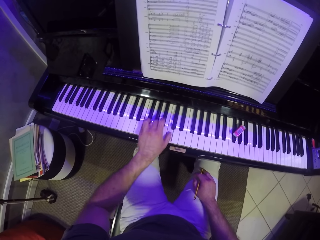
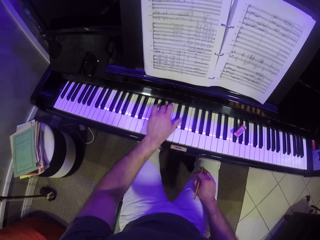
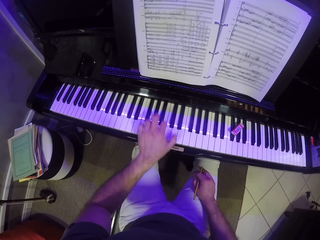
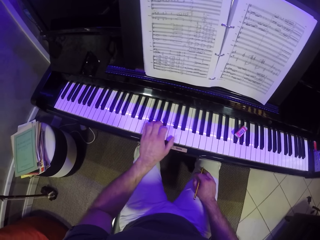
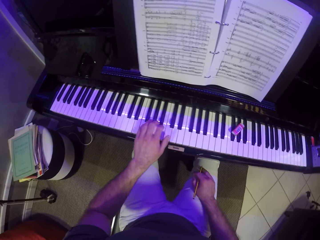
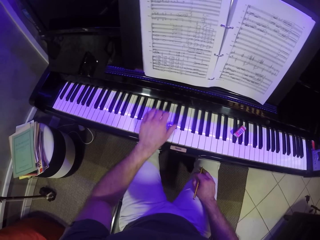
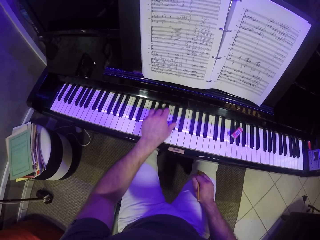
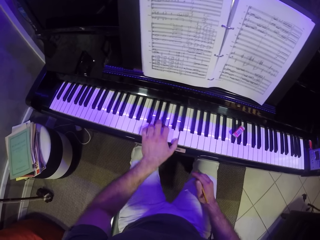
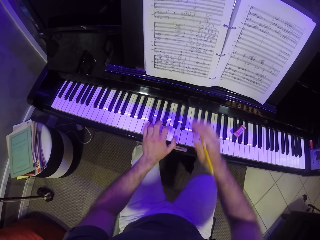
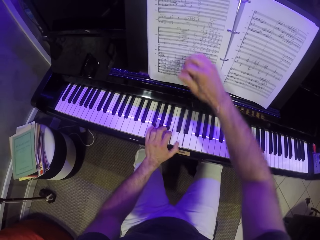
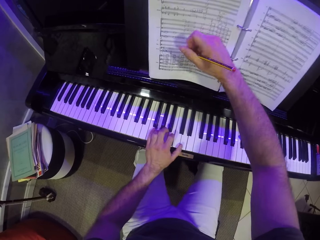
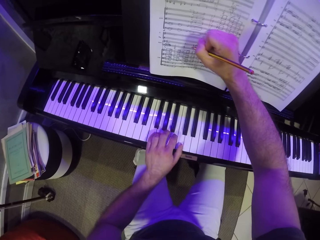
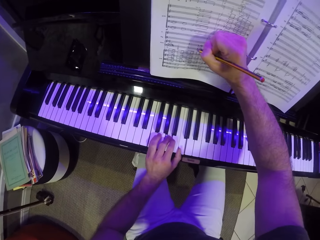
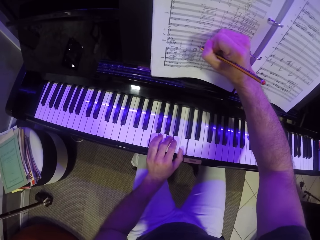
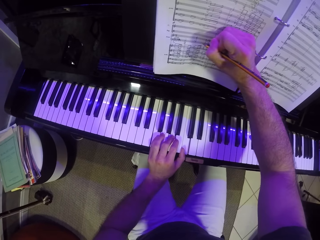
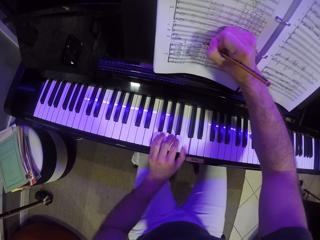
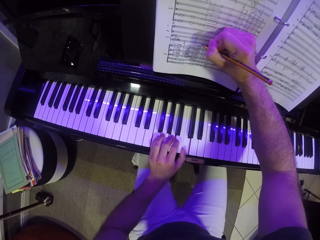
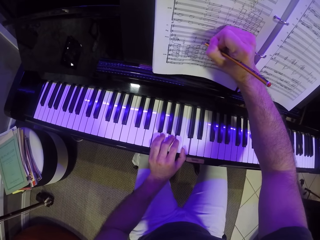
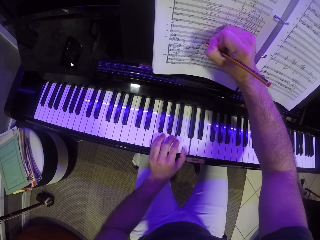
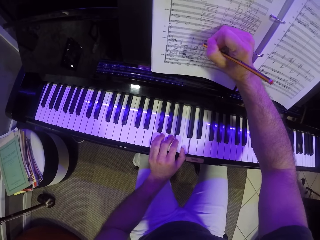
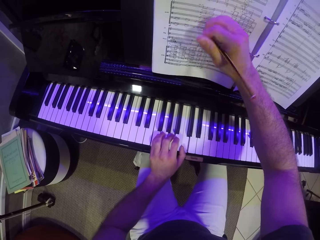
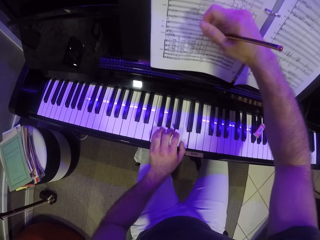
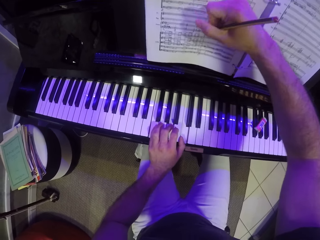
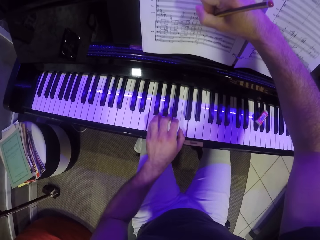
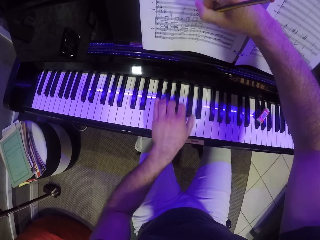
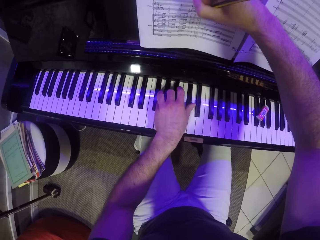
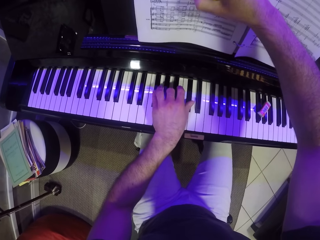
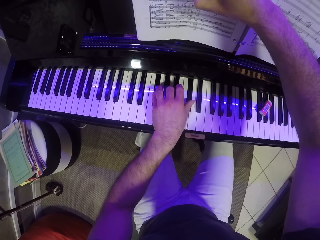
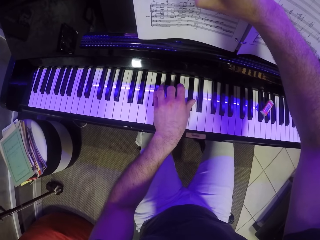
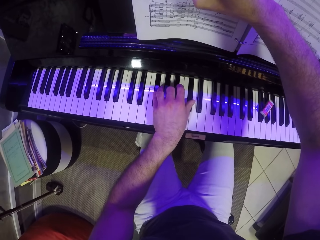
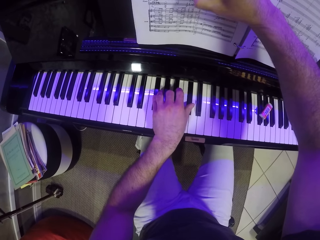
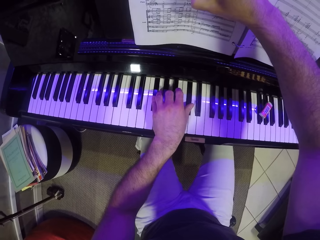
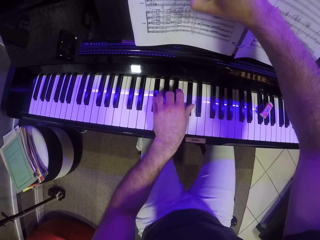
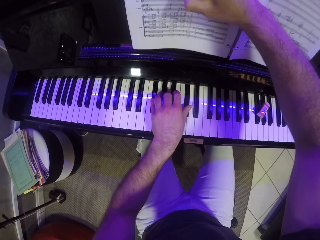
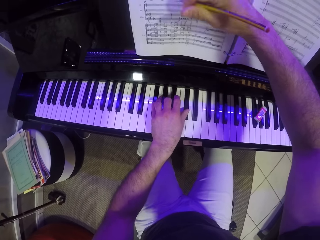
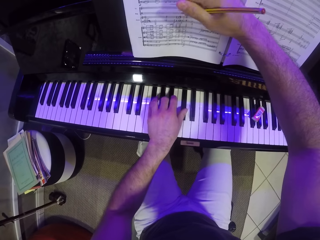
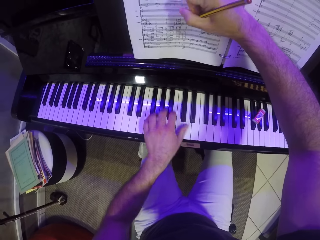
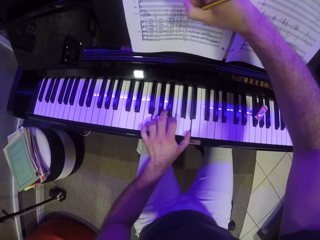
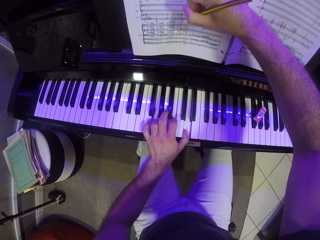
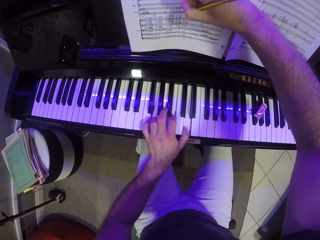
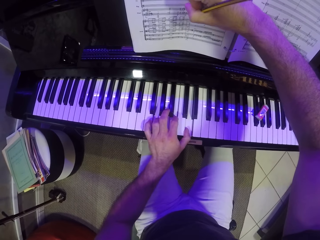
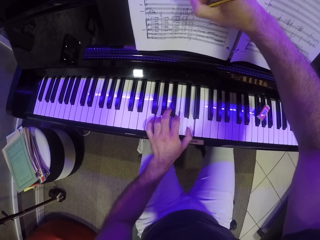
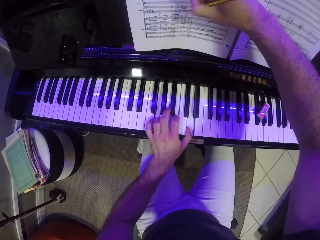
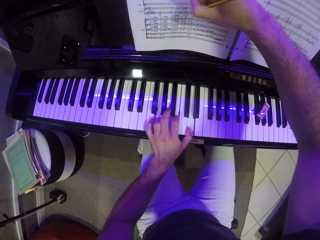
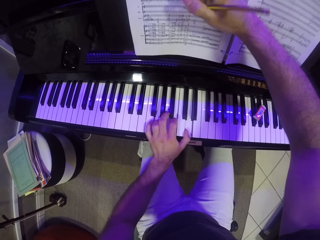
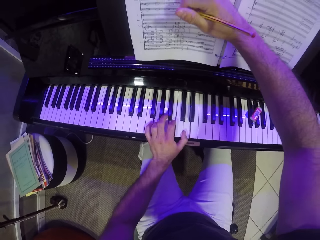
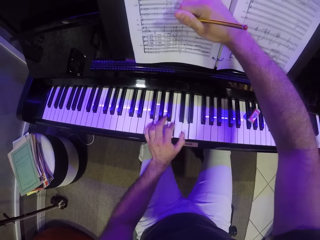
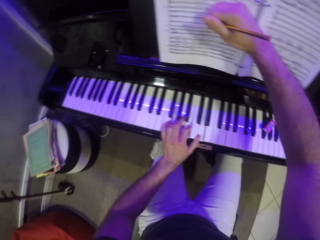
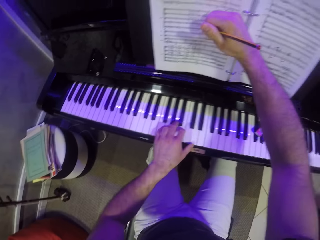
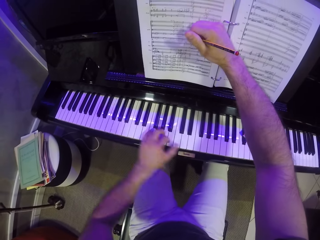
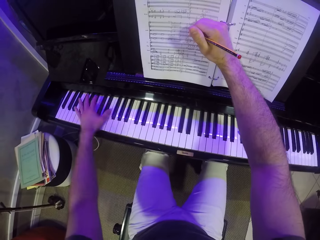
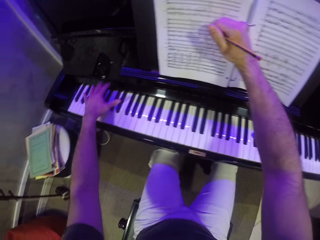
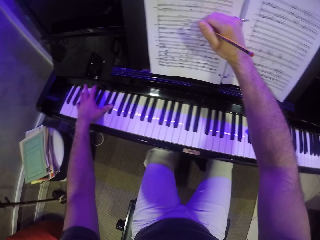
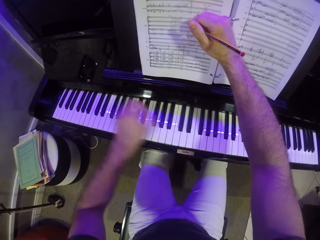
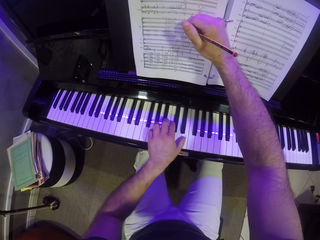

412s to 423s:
The camera wearer writes on the music manuscript with the pencil in his right hand. He plays a piano.

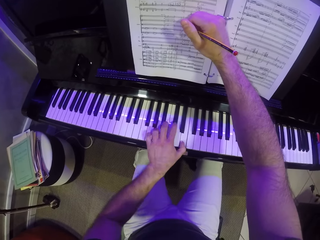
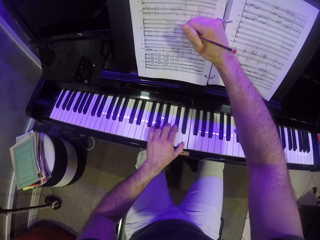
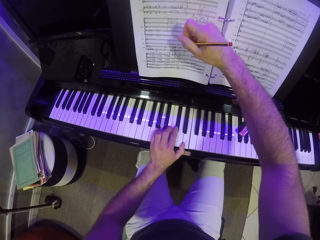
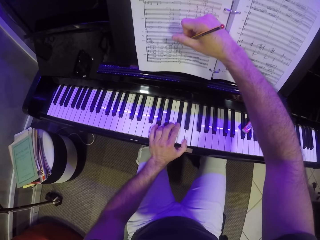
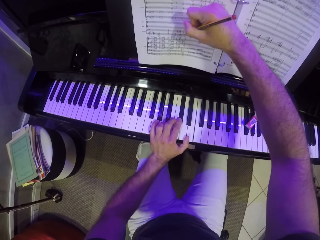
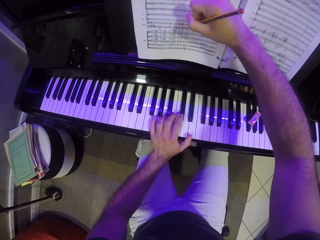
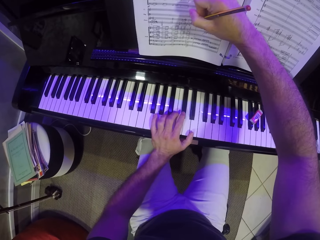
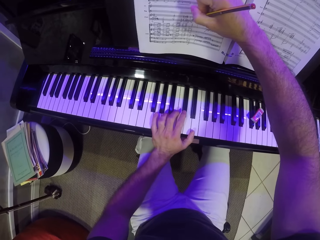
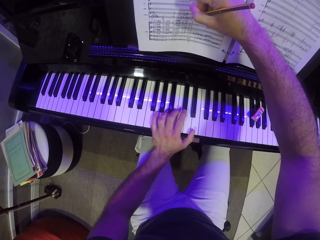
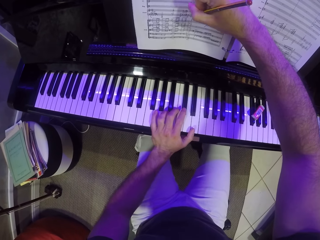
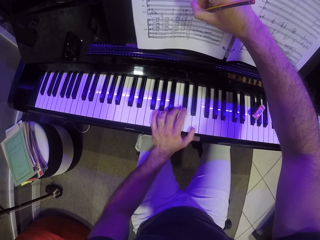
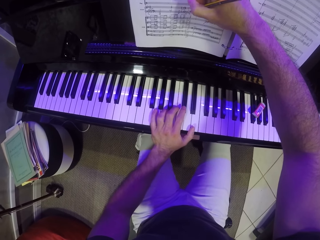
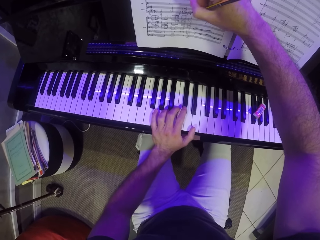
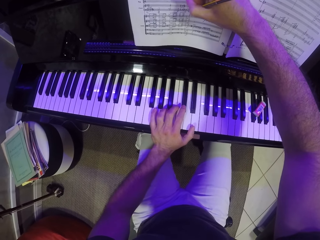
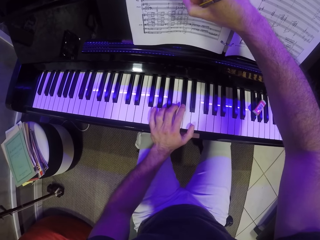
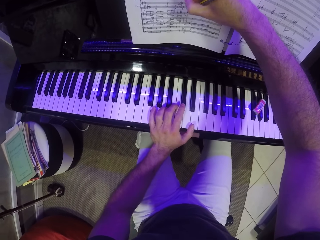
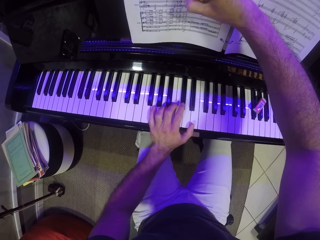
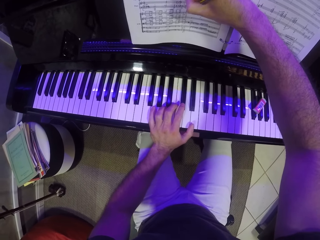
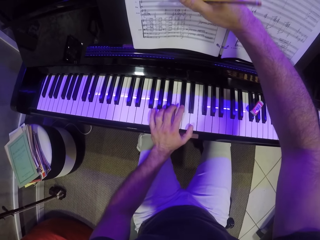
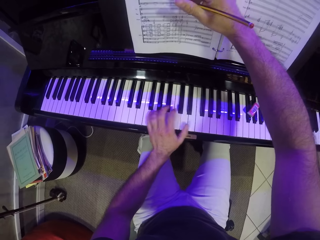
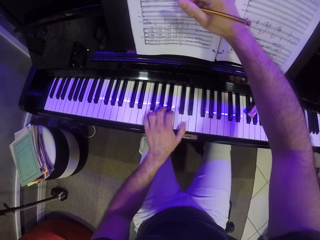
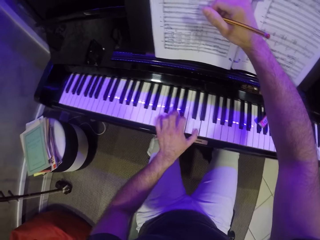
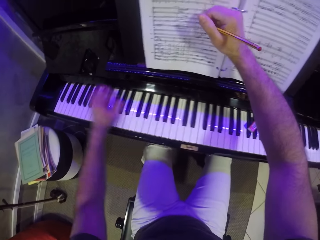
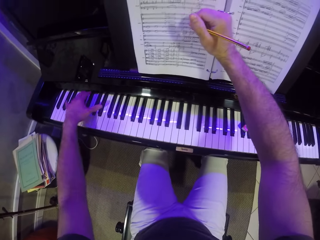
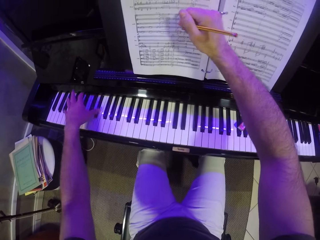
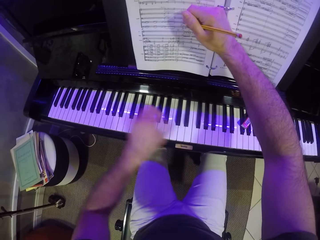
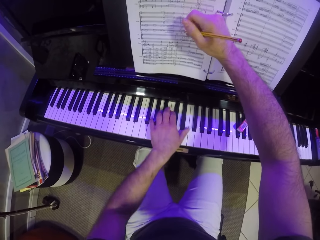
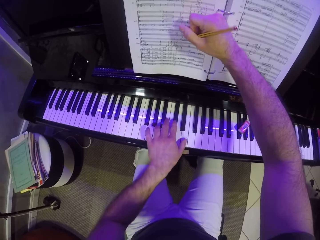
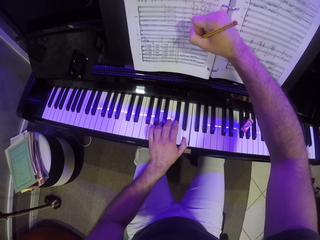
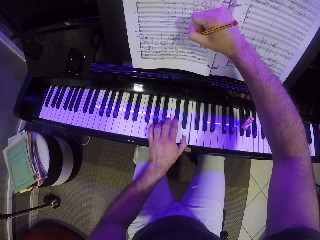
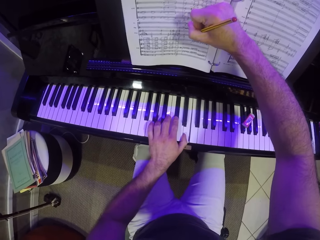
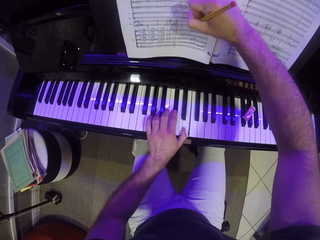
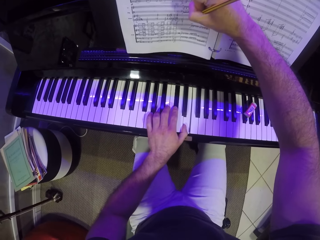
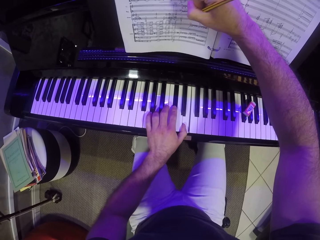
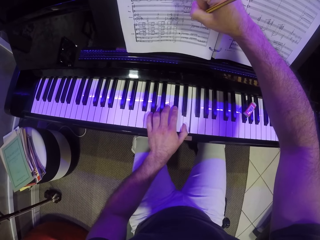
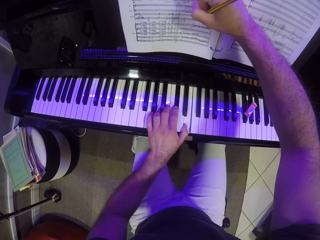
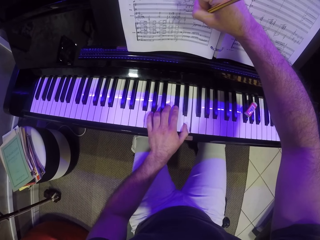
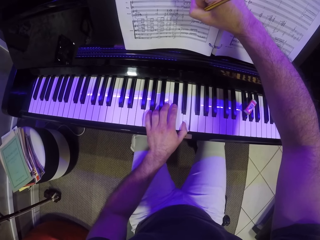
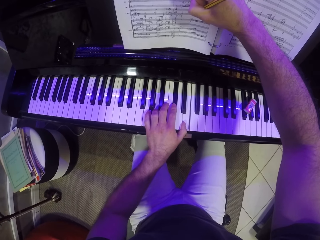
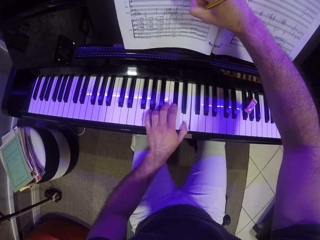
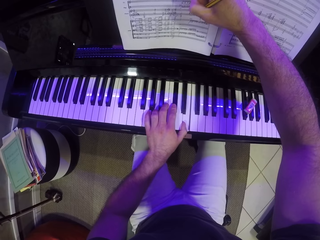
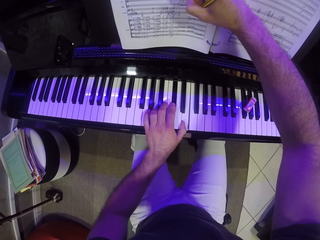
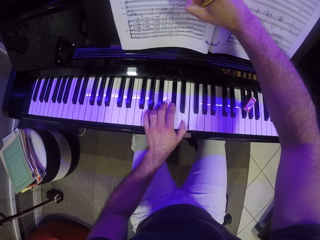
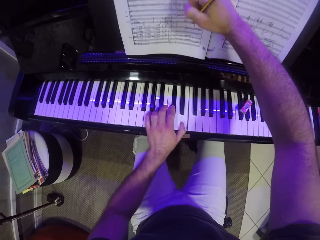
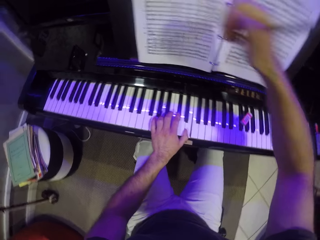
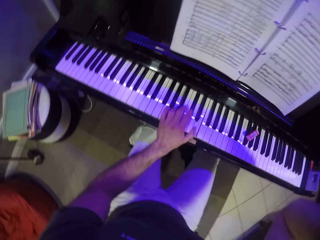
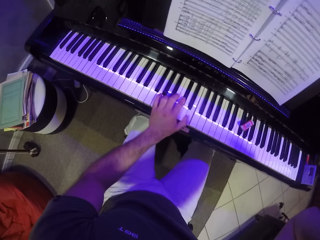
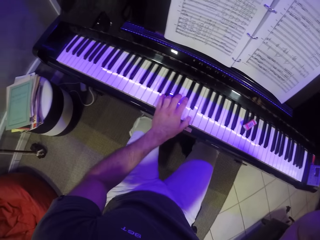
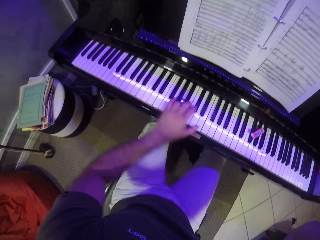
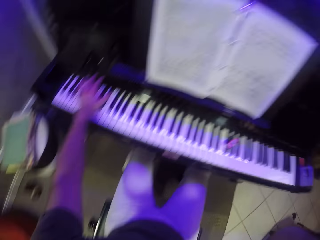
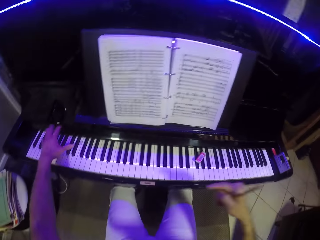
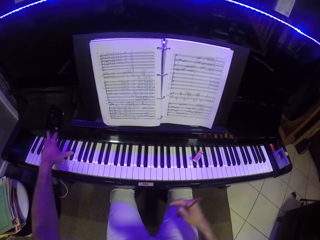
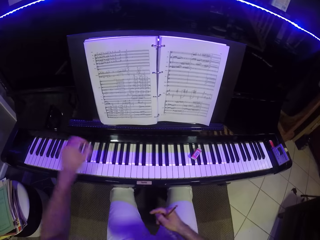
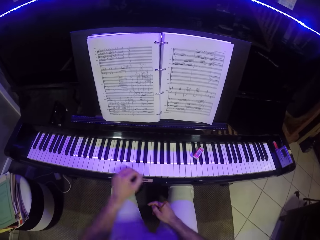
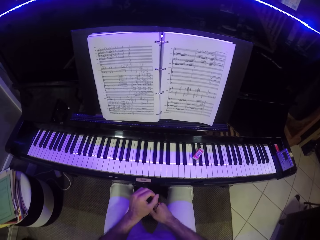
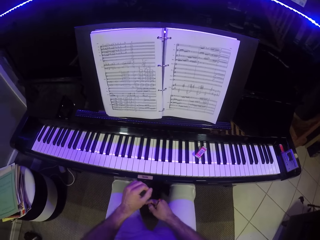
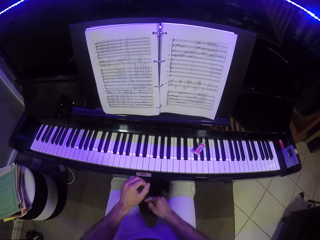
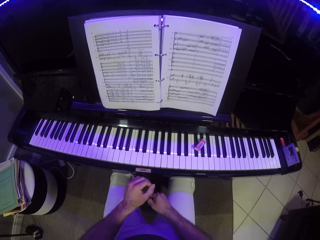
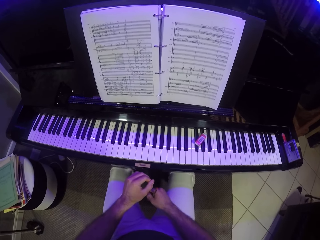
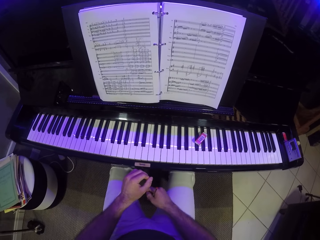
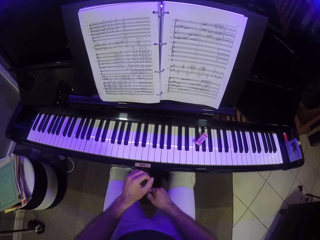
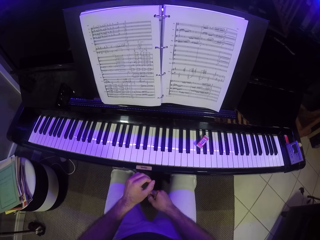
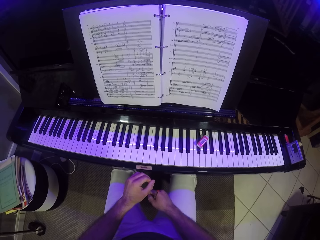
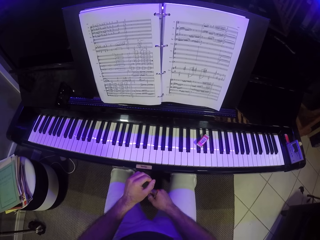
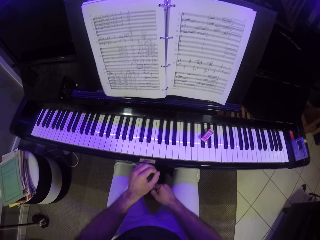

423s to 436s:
The camera wearer writes on a book. He plays a piano. He writes on the book. He takes his right hand off the music manuscript. He plays the piano. He takes his left hand off the piano and places his right hand on his leg. He looks at the book.
